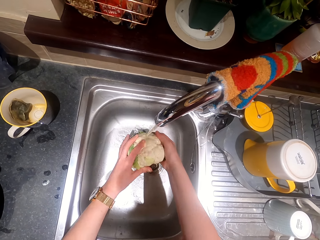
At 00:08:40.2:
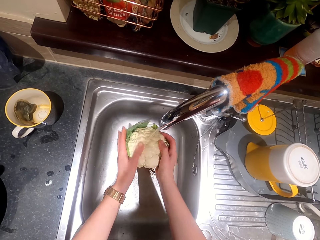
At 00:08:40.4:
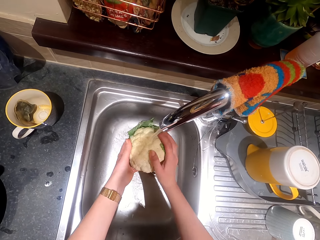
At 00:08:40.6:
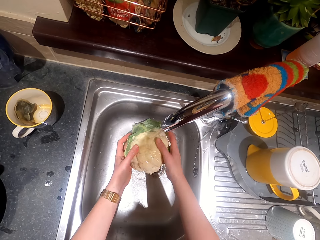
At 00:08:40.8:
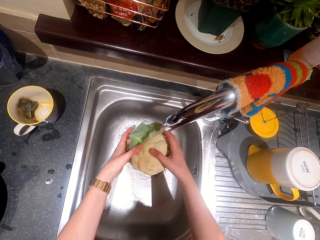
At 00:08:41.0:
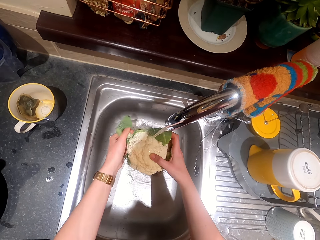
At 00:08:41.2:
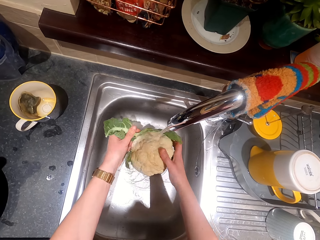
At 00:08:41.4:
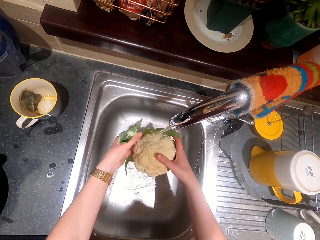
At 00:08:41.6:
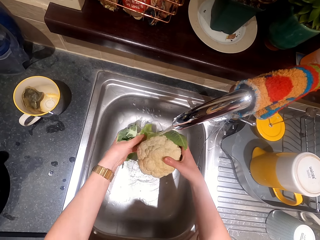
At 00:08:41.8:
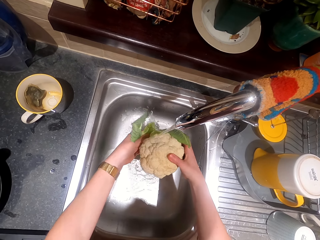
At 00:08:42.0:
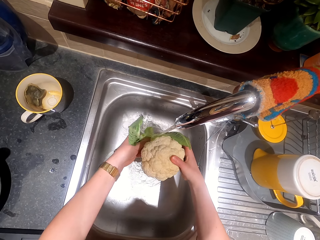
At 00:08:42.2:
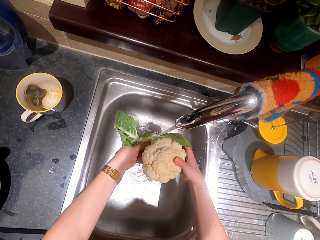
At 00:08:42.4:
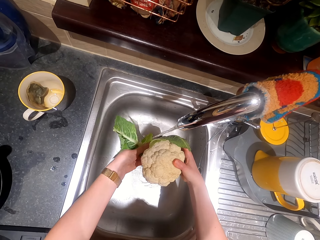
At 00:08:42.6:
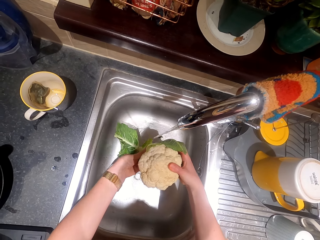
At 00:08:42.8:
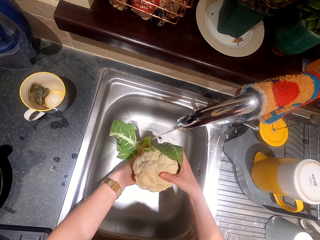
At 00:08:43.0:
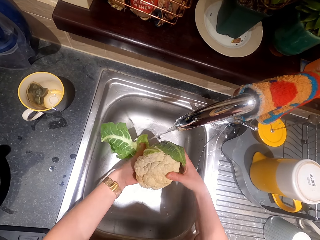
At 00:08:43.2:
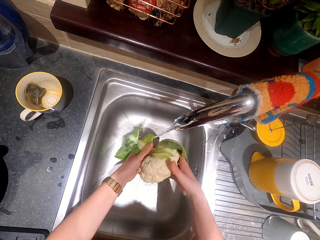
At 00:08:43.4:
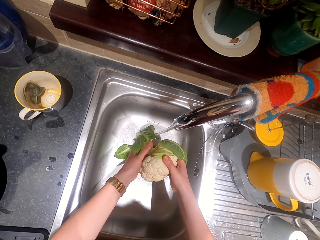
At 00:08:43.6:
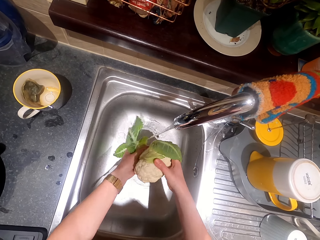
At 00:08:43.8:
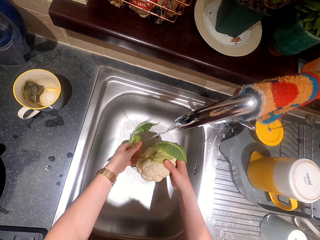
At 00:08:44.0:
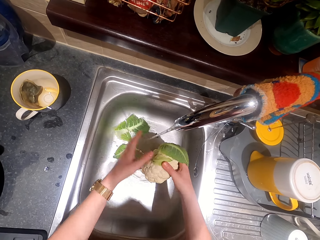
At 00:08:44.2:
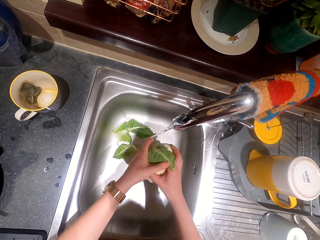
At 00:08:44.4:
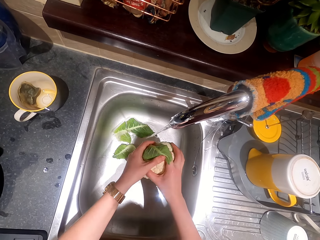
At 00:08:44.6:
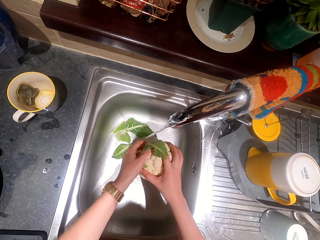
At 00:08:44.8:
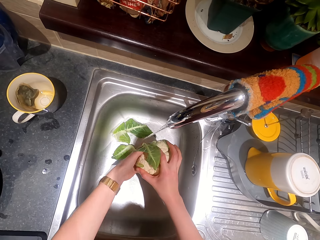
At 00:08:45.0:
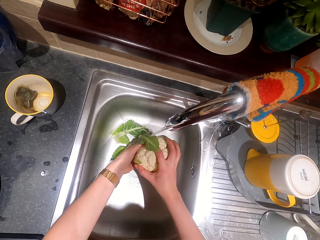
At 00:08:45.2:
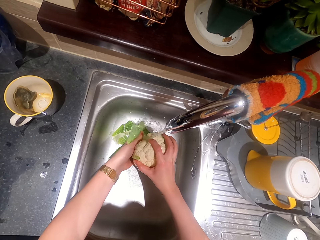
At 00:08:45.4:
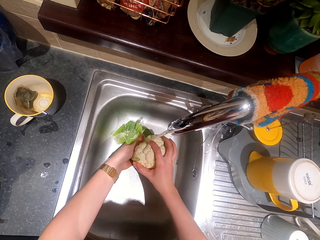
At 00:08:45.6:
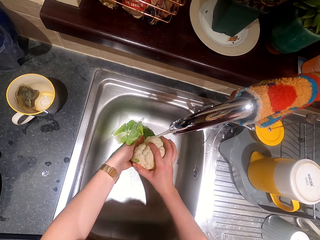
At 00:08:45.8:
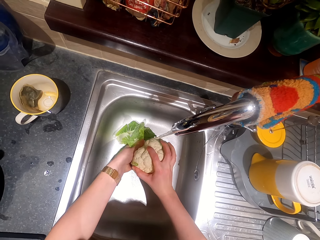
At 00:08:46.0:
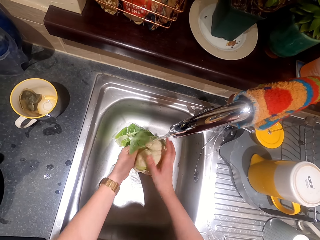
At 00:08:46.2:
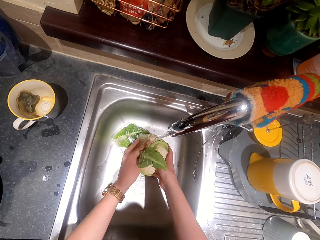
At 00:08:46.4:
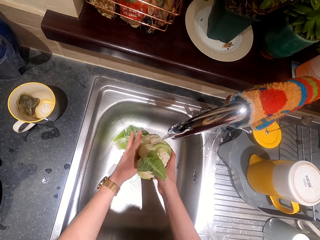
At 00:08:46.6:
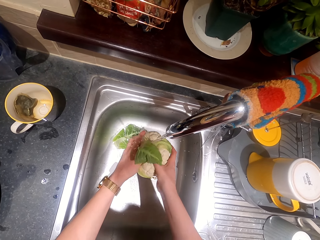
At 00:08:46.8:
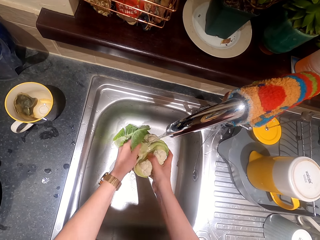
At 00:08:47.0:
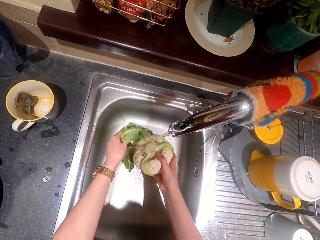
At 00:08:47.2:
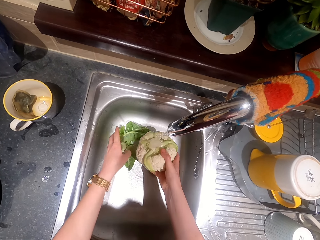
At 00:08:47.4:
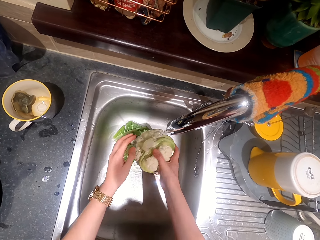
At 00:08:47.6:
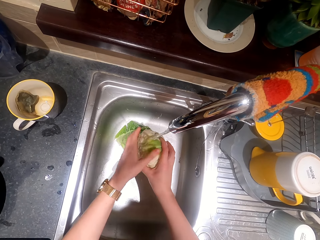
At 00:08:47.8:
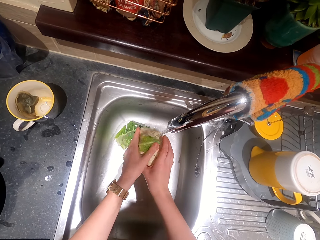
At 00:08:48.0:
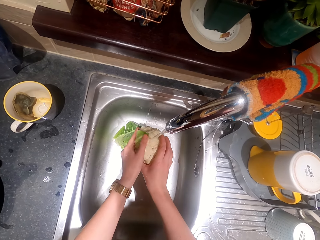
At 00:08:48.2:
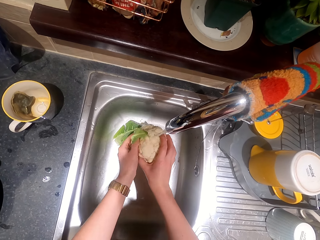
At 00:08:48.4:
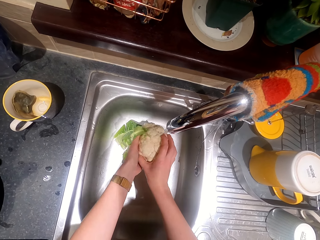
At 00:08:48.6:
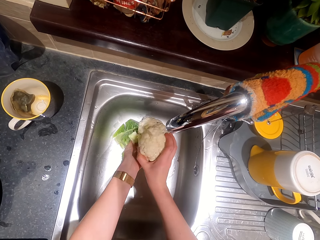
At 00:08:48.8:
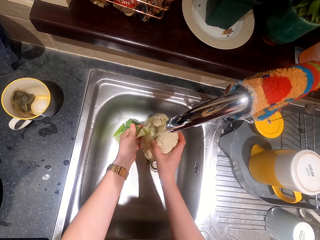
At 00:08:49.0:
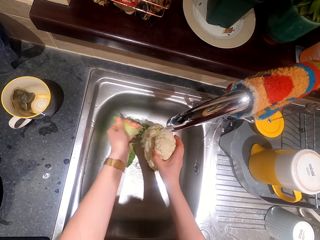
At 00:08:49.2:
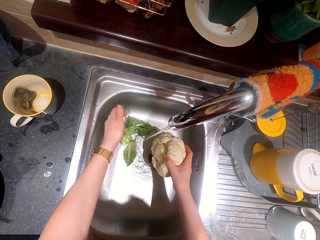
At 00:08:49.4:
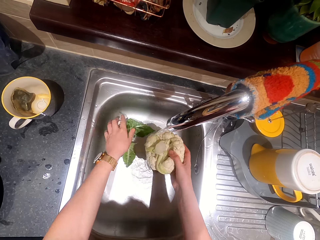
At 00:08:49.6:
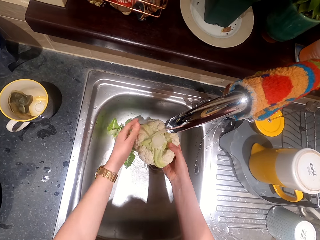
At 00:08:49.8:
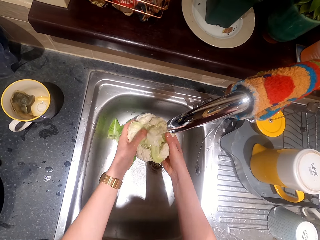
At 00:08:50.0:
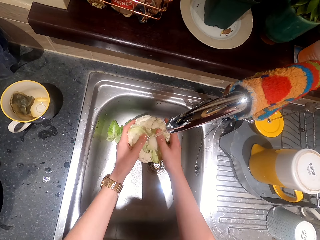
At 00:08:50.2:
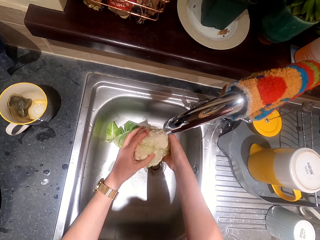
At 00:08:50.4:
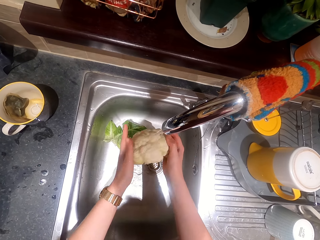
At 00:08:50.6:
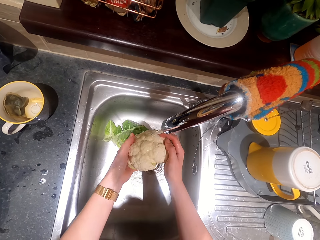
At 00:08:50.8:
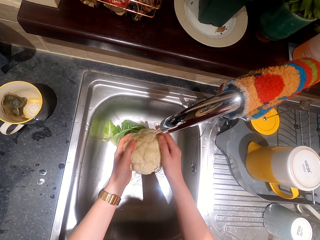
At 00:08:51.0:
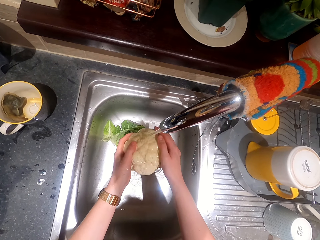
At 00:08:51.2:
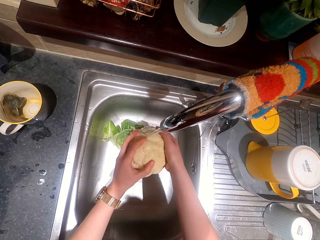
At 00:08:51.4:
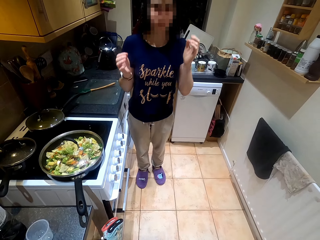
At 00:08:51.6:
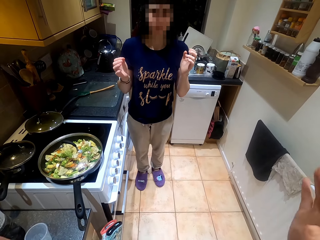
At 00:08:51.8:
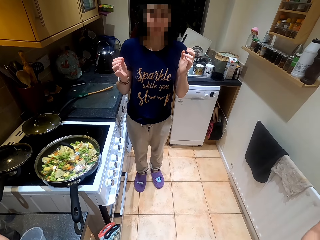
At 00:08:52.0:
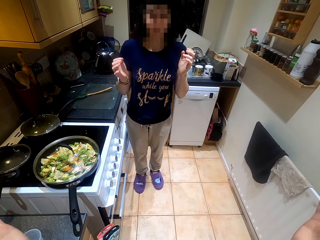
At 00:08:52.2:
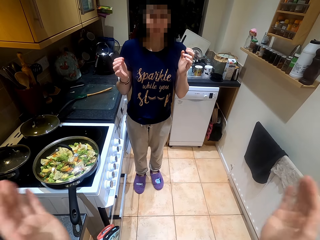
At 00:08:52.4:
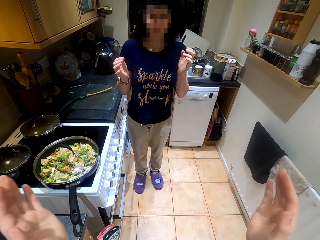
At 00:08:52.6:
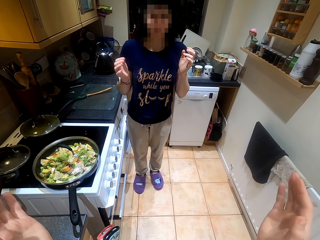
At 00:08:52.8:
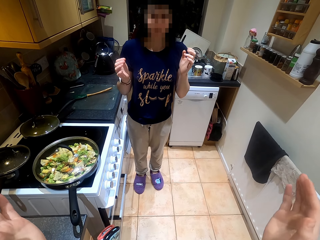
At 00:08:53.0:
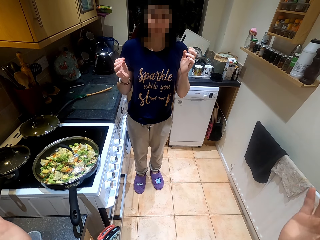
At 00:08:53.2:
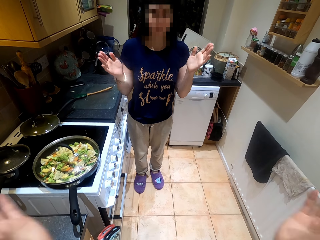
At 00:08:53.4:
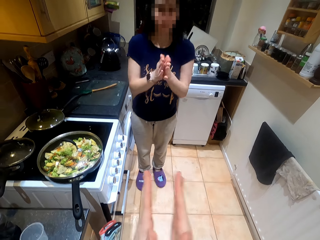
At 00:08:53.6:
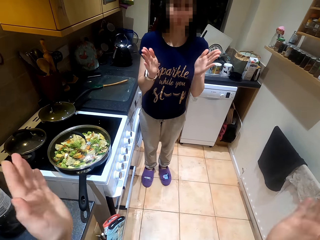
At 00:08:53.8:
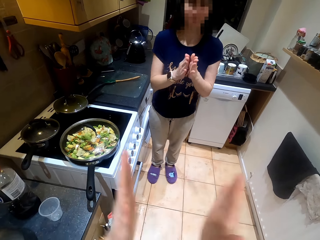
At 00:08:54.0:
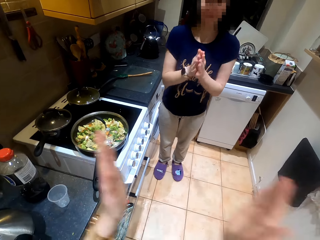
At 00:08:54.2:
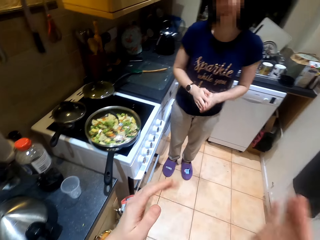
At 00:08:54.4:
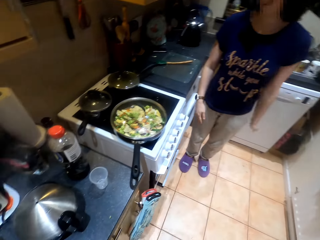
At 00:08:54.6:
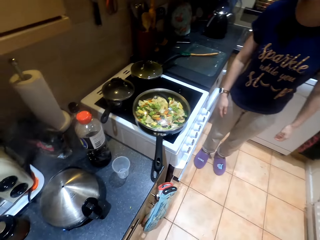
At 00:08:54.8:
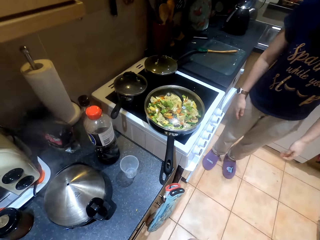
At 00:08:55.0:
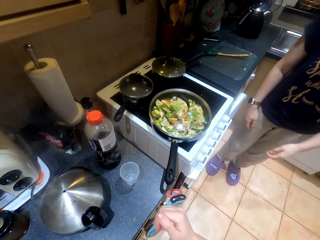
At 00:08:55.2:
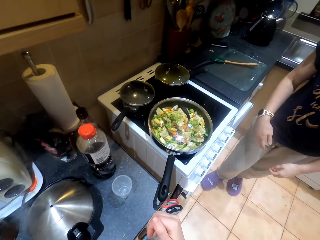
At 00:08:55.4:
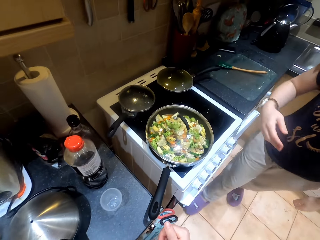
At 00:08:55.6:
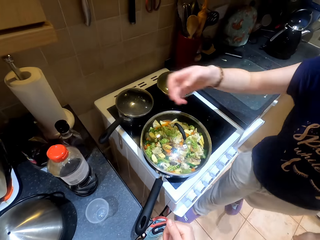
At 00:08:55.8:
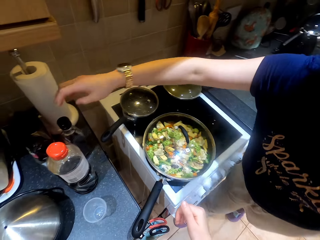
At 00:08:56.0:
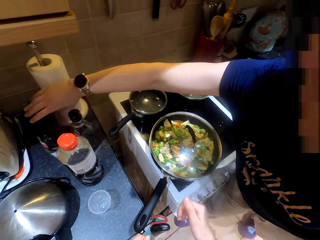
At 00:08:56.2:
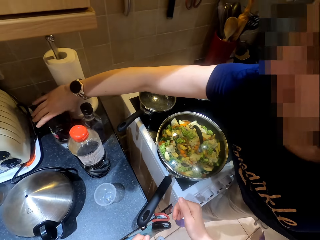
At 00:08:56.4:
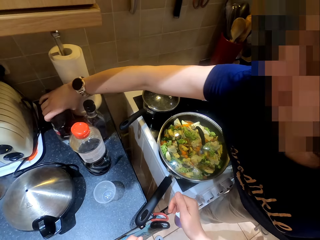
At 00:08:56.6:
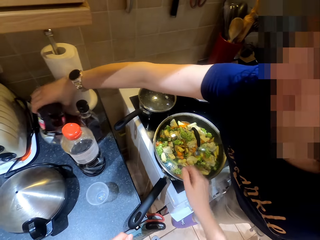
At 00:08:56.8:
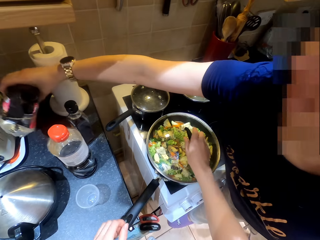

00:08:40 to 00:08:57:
The camera wearer washes the cauliflower. They peel the cauliflower leaves. They wash the cauliflower. They break the cauliflower leaf. They converse with a woman. They clap hands with the woman.

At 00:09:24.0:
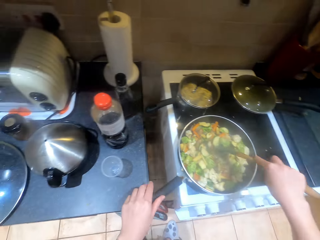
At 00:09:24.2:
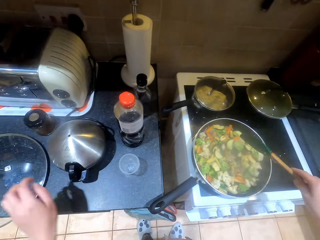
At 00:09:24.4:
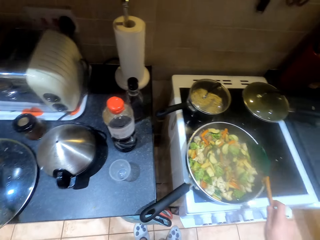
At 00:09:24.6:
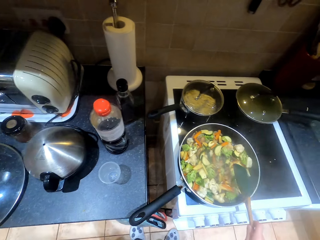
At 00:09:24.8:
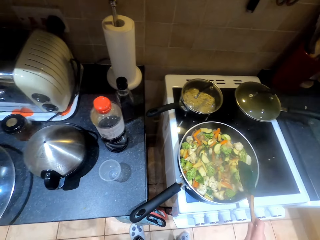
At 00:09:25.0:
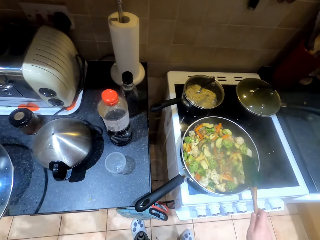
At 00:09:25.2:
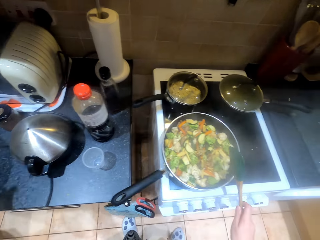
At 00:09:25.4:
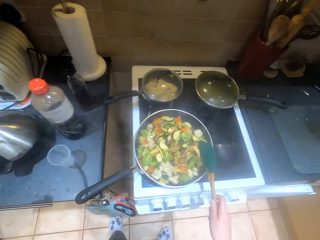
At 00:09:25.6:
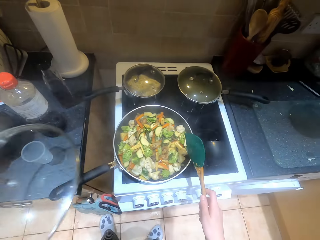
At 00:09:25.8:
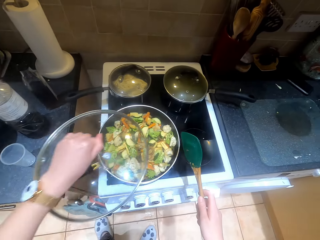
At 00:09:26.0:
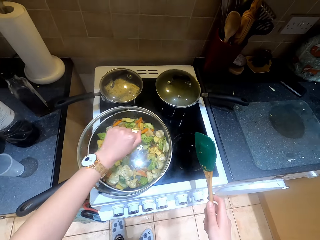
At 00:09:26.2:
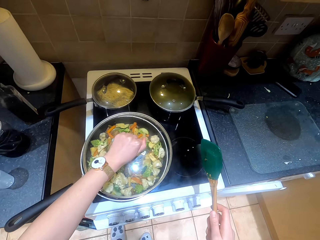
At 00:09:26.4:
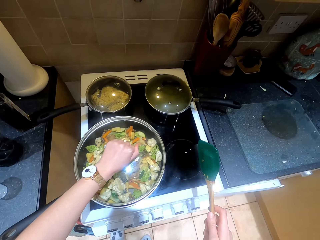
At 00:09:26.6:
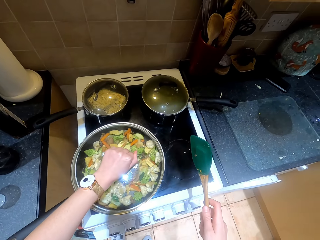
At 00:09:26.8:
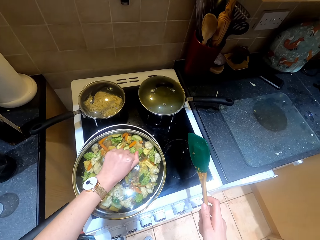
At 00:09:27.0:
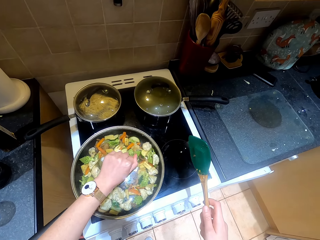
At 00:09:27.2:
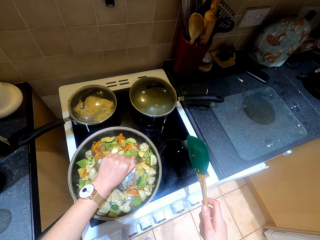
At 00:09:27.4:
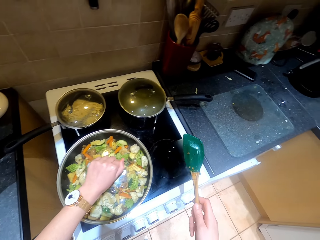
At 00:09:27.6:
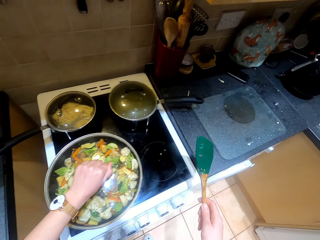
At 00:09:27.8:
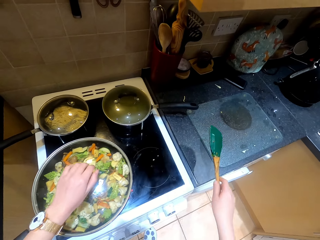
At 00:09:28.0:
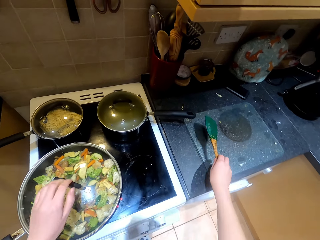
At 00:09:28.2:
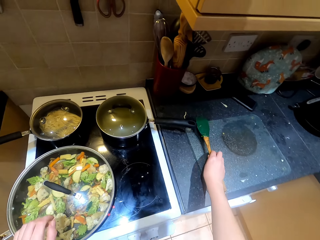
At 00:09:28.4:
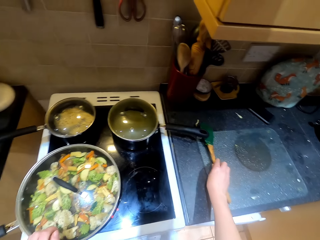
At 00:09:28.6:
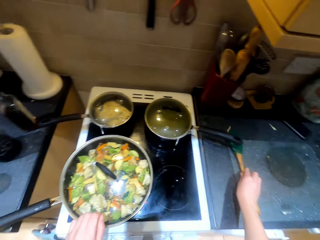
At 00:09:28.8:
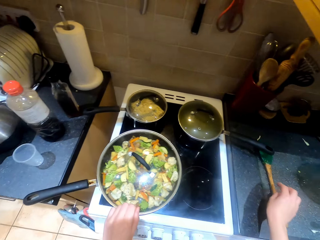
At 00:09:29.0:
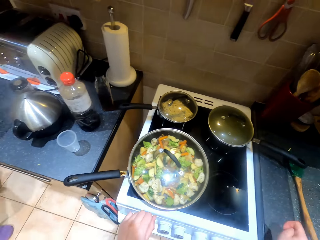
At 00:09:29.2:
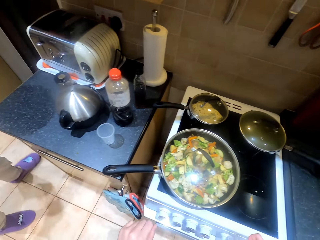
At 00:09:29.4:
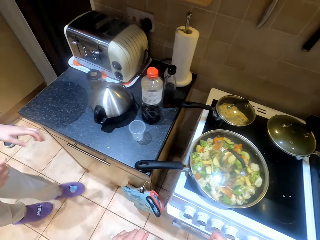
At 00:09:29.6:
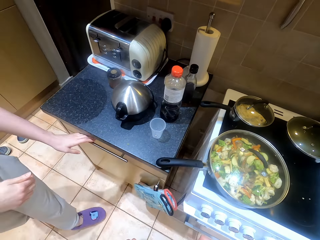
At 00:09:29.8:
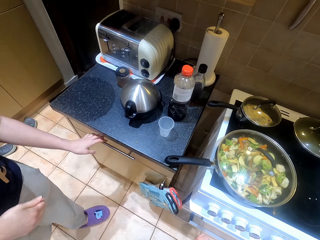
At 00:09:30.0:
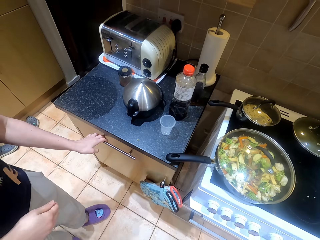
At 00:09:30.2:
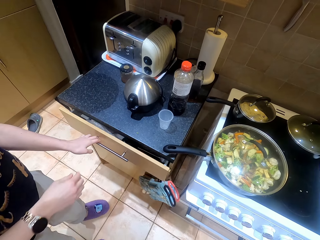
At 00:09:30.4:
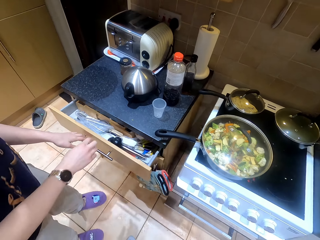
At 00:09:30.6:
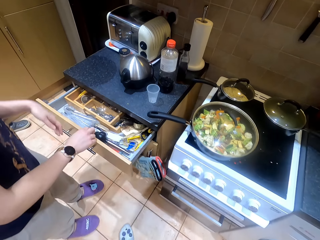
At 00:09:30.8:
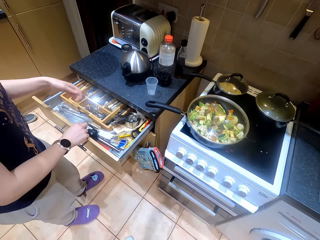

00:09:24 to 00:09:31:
Someone takes the noodles. The camera wearer closes the pot.
